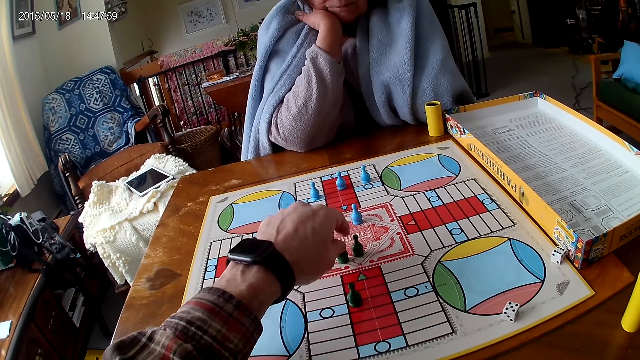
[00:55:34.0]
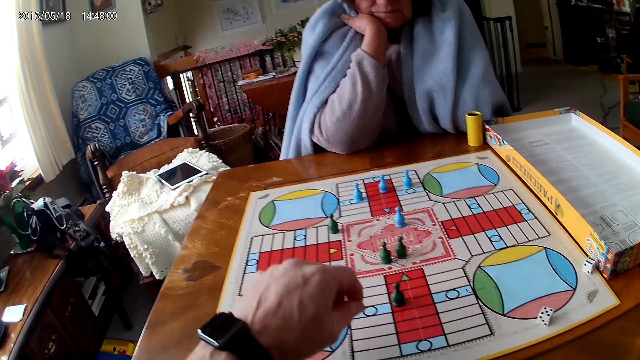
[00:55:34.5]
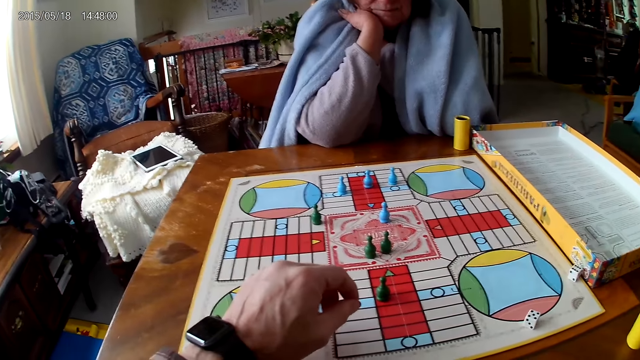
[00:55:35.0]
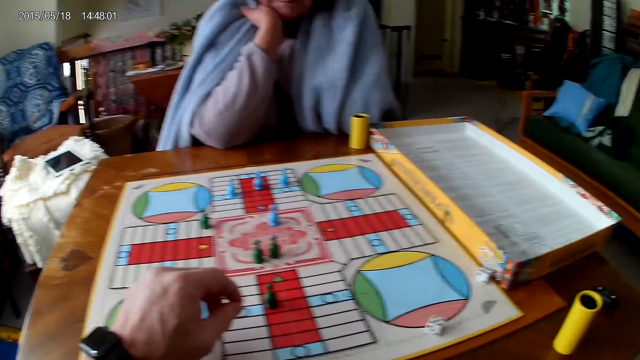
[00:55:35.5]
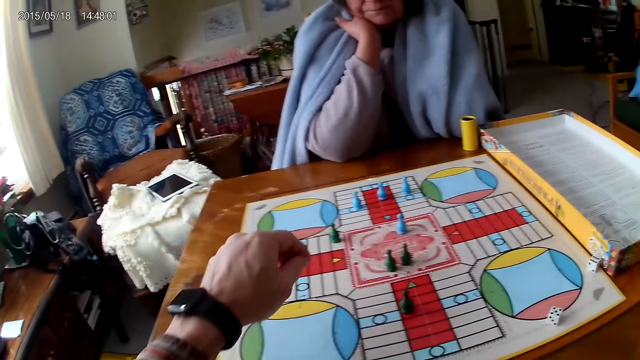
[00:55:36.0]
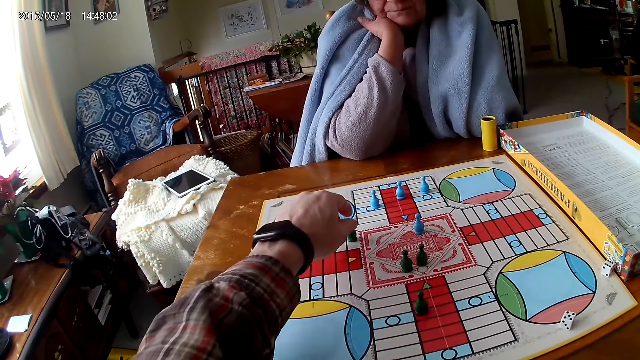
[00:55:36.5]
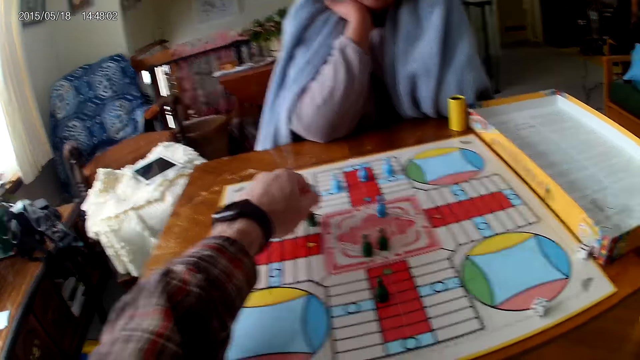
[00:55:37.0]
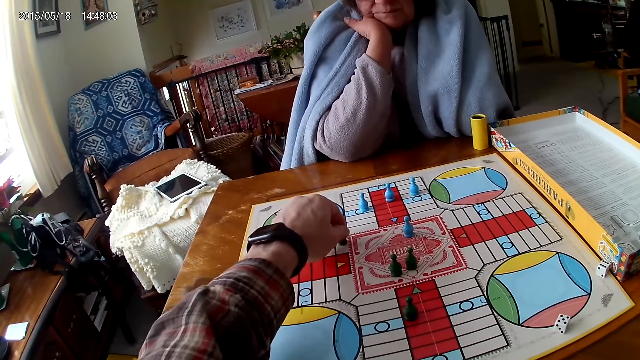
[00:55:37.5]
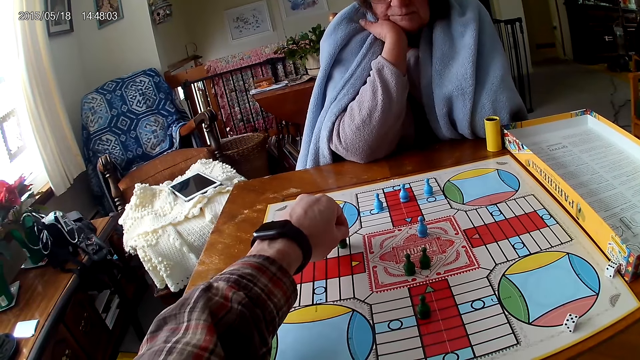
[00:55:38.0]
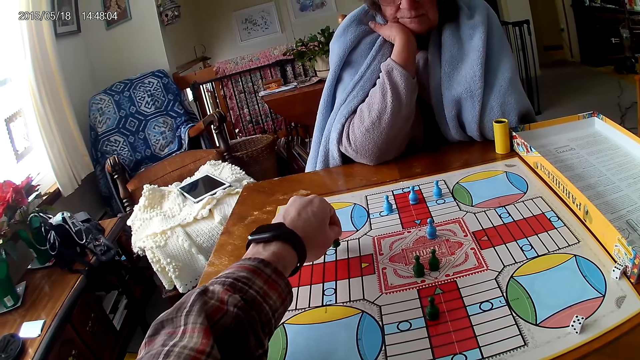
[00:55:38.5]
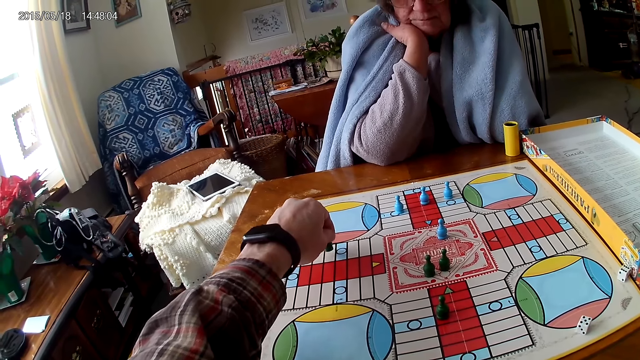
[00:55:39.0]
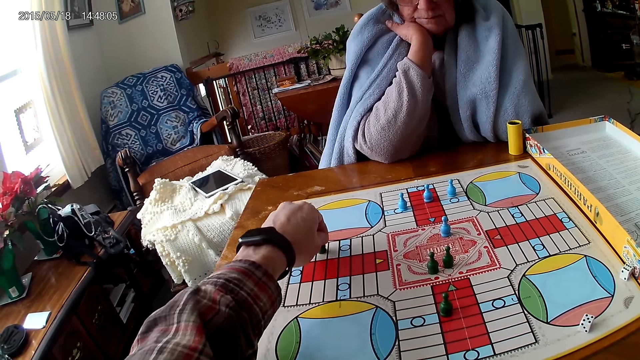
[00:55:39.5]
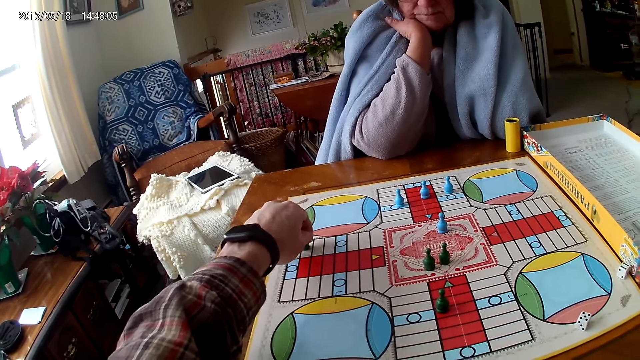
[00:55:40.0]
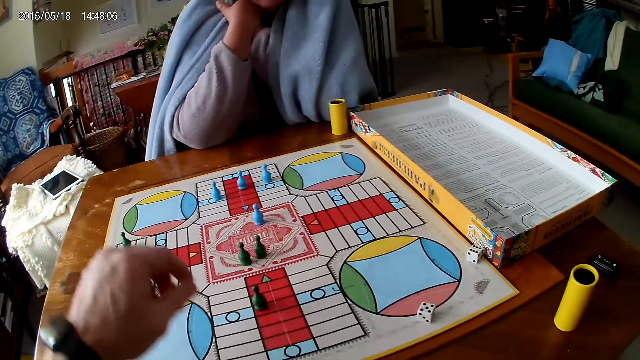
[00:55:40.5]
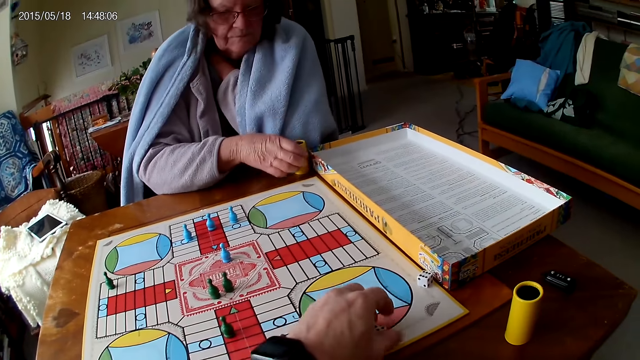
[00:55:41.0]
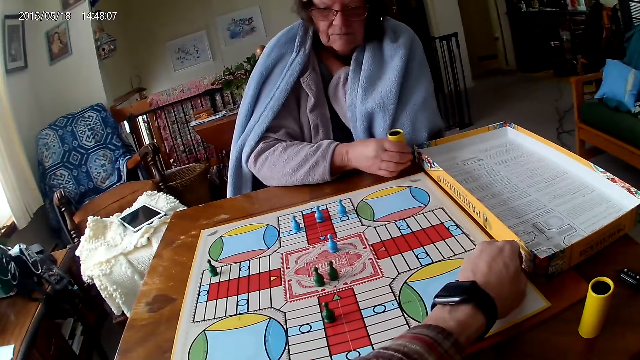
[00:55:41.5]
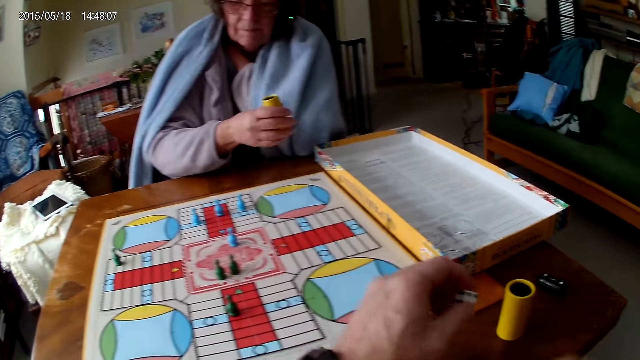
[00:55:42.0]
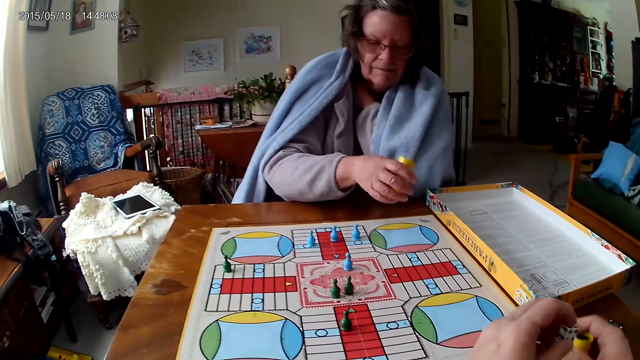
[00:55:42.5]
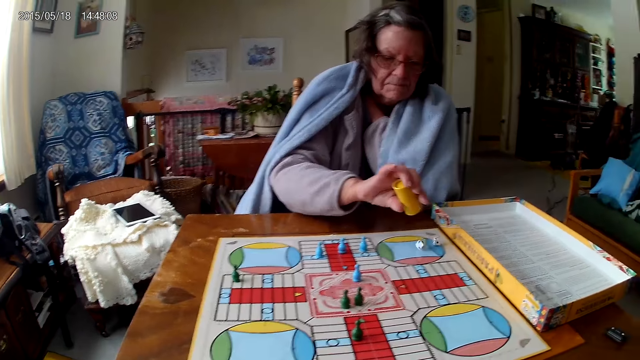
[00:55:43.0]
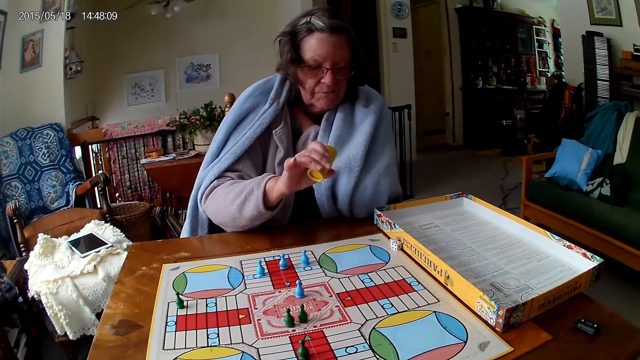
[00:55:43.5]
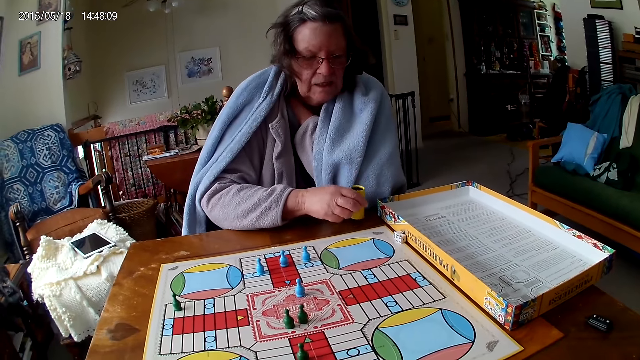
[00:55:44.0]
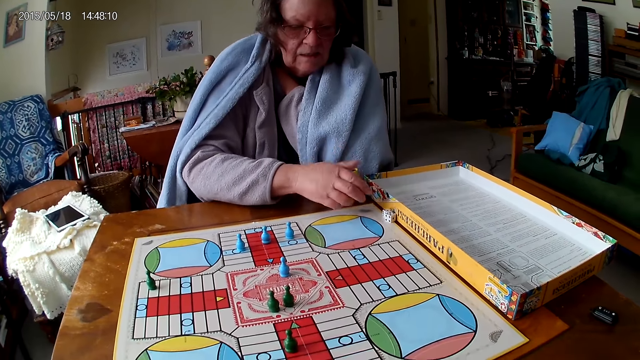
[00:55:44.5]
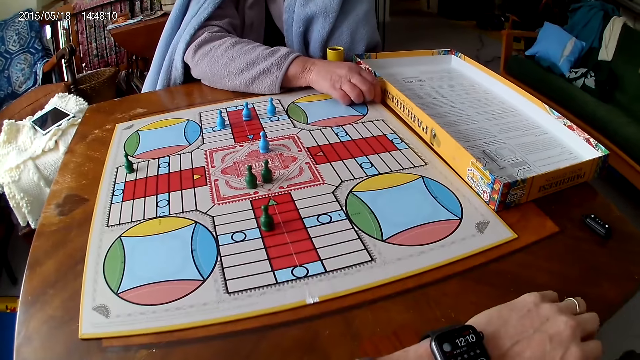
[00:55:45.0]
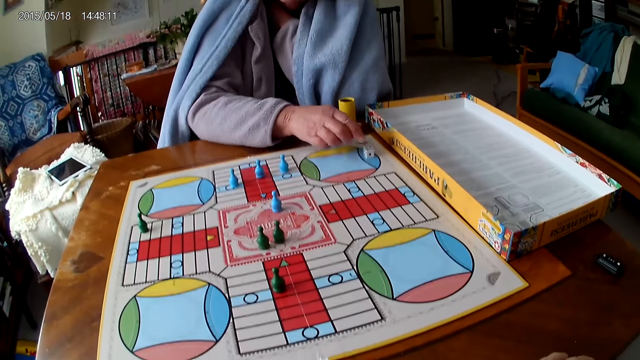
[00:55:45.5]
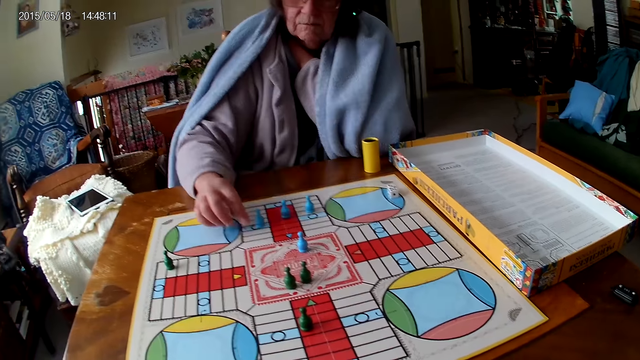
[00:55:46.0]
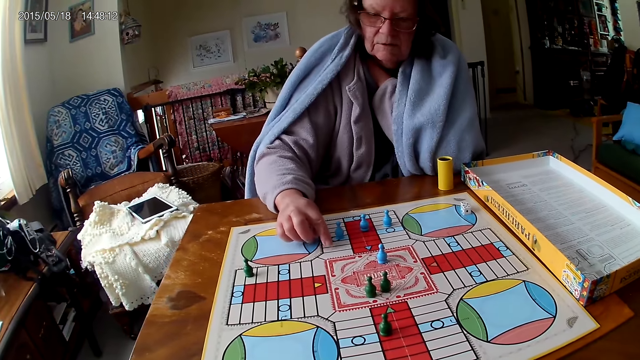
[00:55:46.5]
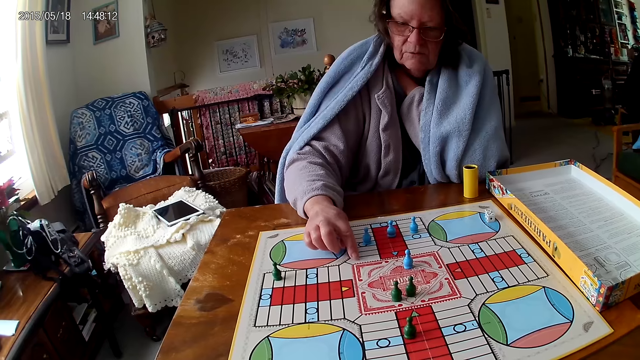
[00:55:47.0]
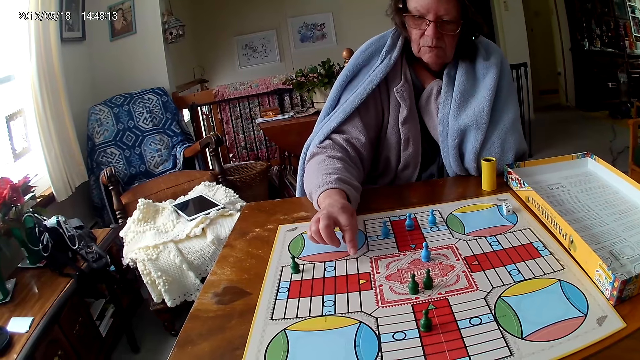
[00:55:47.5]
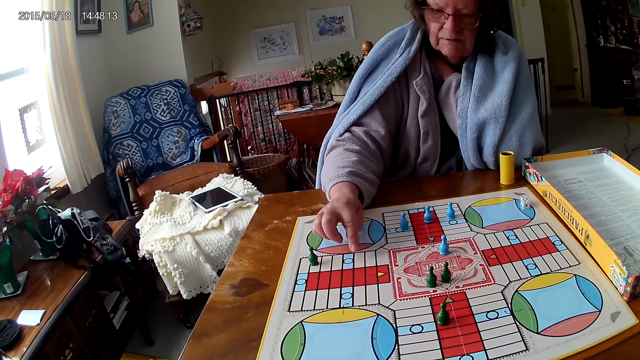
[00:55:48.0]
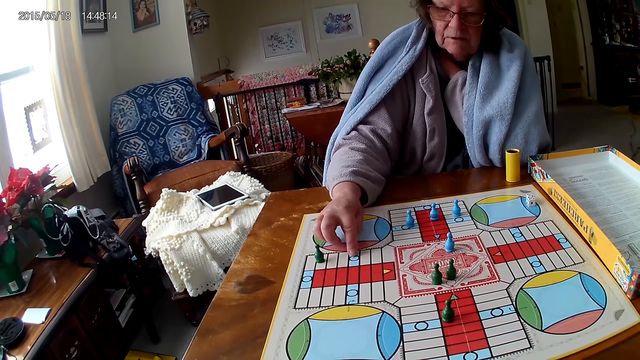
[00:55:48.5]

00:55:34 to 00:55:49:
The camera wearer picks the ludo token on the ludo game with his left hand and counts the tiles on the ludo game on the table with ludo tokens in his left hand. He packs the dice on the ludo game with his left hand. A woman picks the dice cup or can from the table with her right hand and shakes the dice cup in her right hand. The camera wearer holds the dice cup on the table with his right hand and puts the dice in the dice cup in his right hand. The woman pours the dice in the dice cup on the ludo game with her right hand. She shakes the dice can. She drops the dice cup on the table with her right hand. She packs dice from the ludo game on the table with her right hand. She counts the tiles on the ludo game on the table with her right hand.

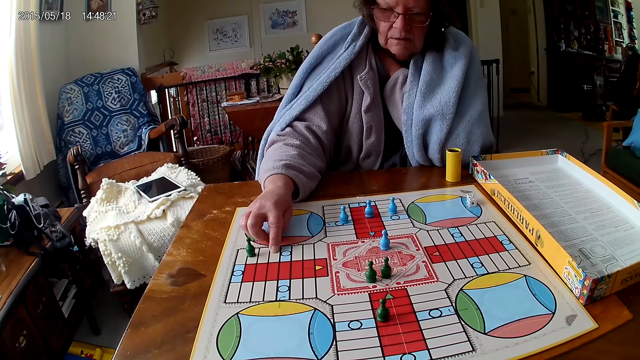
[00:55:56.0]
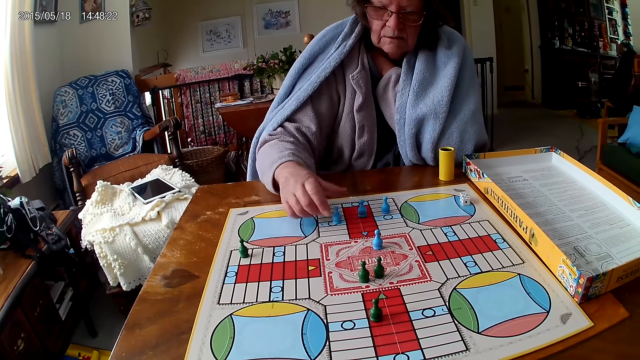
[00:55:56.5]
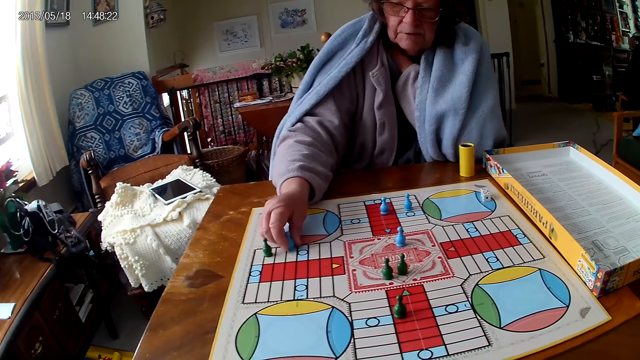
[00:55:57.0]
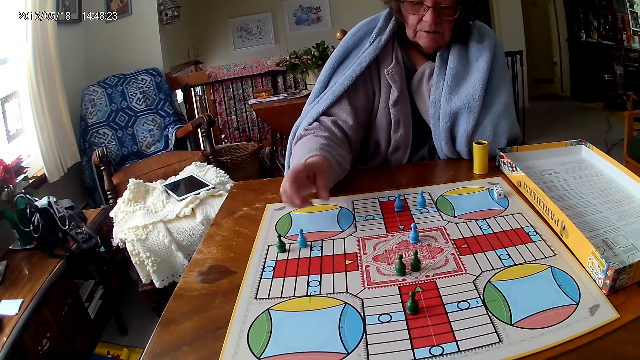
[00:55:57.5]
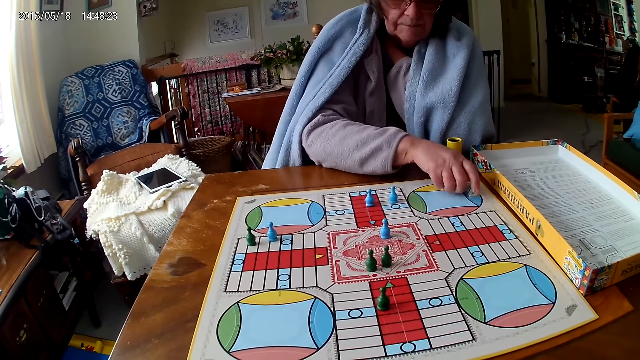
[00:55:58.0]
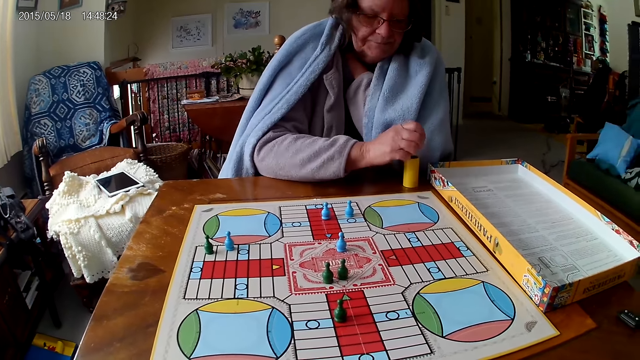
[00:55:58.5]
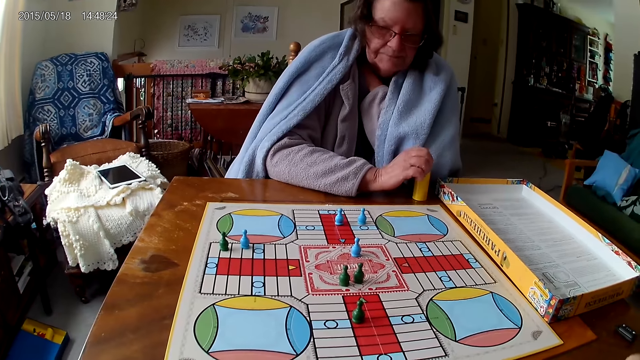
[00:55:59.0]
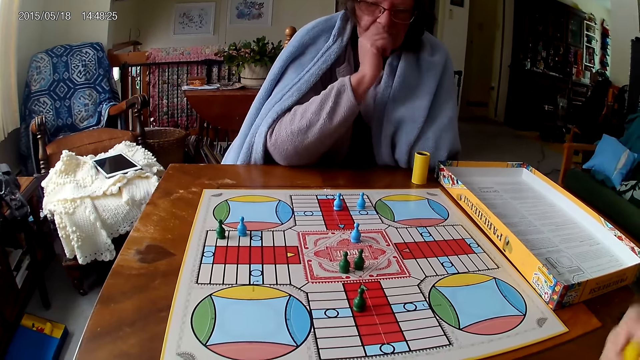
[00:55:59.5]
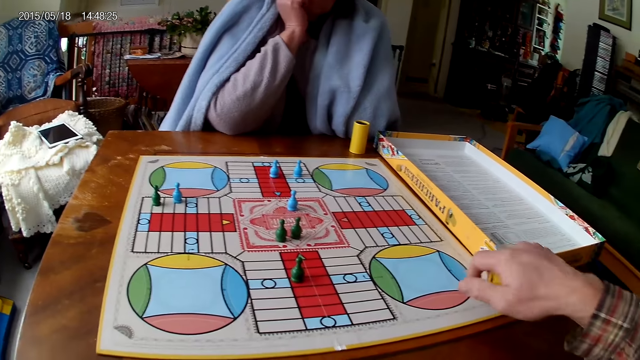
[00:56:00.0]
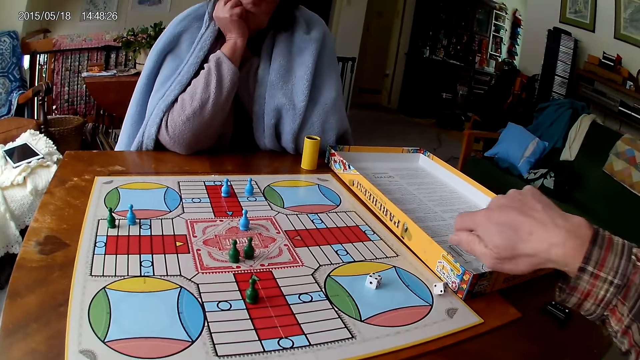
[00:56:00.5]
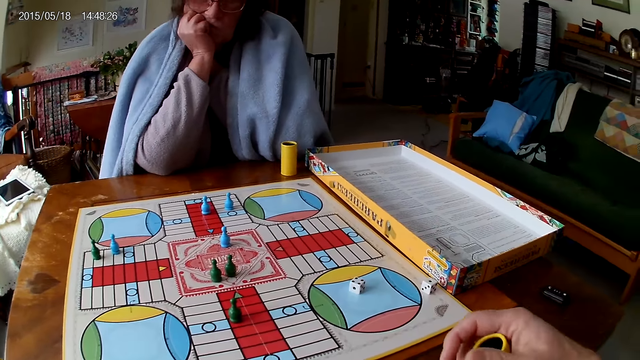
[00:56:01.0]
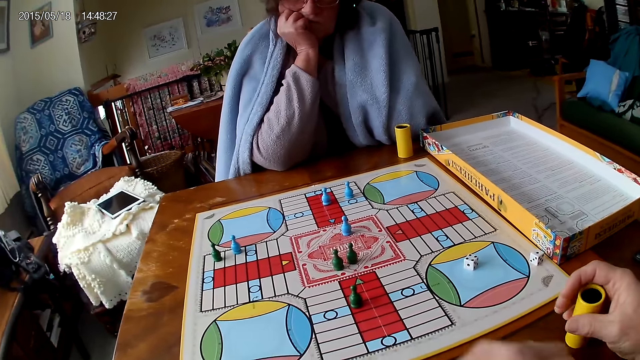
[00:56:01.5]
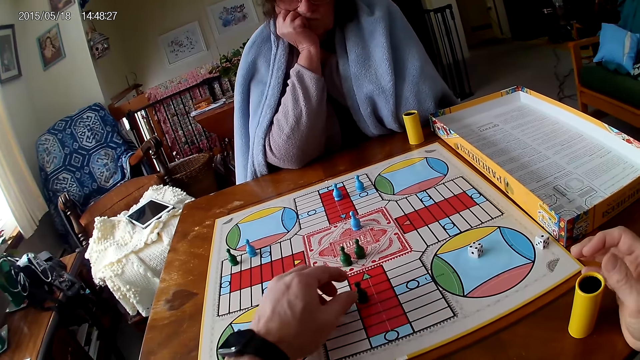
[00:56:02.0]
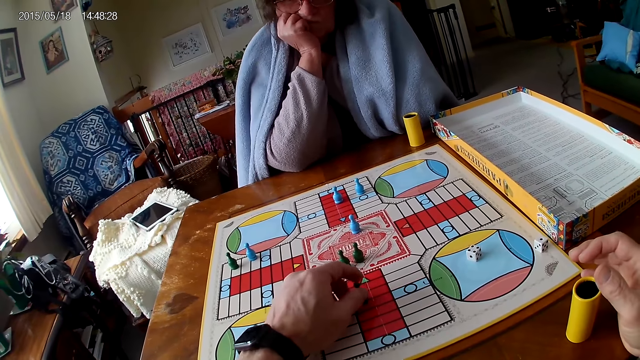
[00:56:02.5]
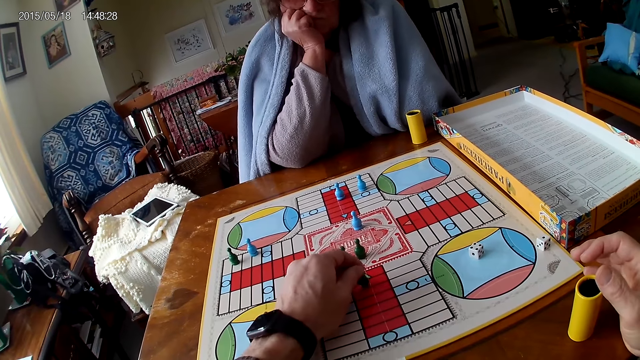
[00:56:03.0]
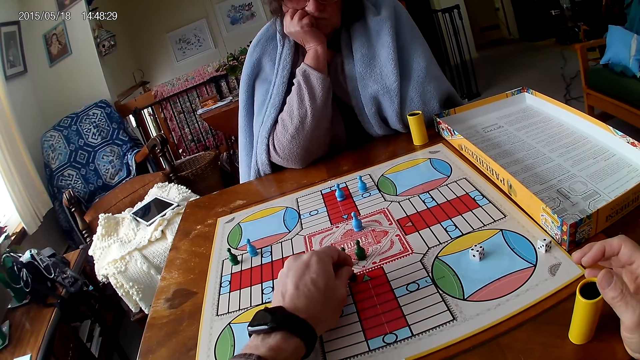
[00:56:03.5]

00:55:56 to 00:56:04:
A woman moves the ludo token on the ludo game with her right hand. She packs dice from the ludo game on the table with her right hand. She puts the dice in the dice cup on the table with her right hand. The camera wearer shakes the dice cup in his right hand. He pours the dice in the dice cup on the ludo game with his right hand. He drops the dice cup on the table with his right hand. The woman touches her chin. The camera wearer picks the ludo token on the ludo game with his left hand and counts the tiles on the ludo game on the table with ludo tokens in his left hand. He moves a pawn.
